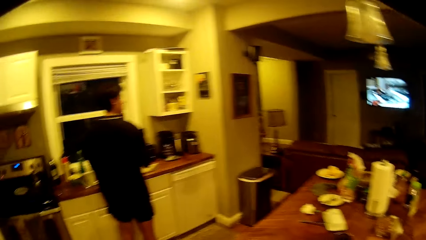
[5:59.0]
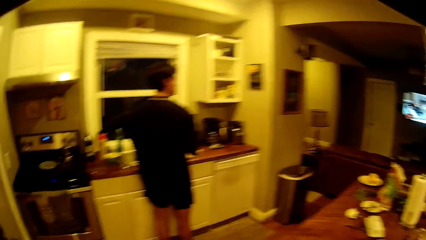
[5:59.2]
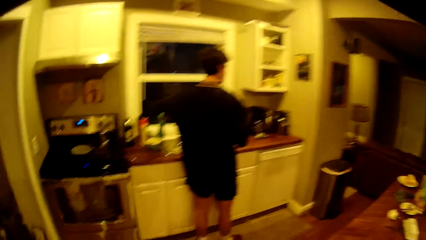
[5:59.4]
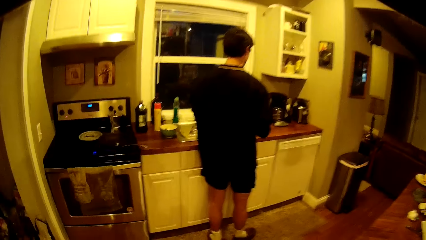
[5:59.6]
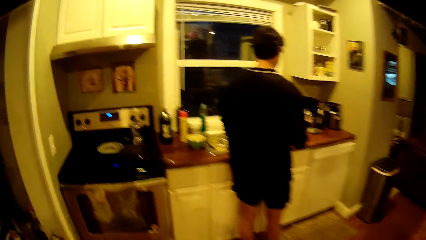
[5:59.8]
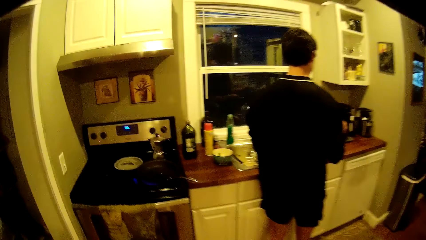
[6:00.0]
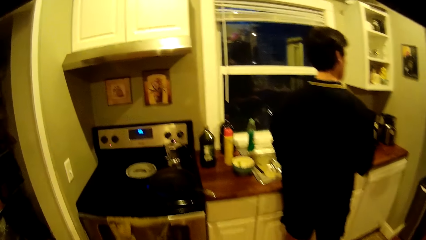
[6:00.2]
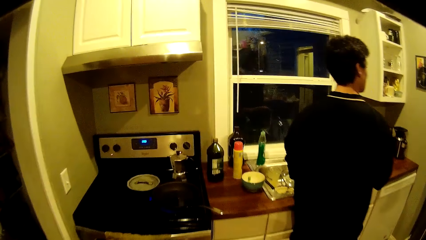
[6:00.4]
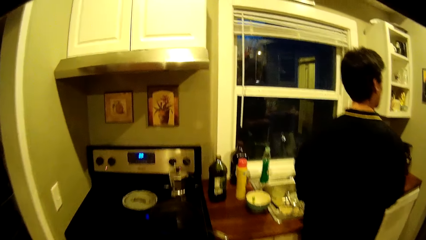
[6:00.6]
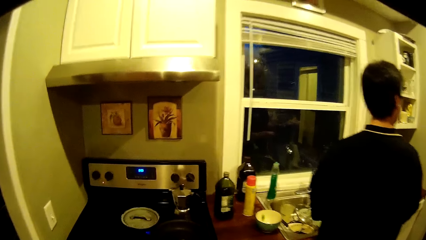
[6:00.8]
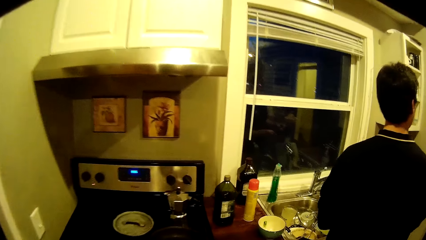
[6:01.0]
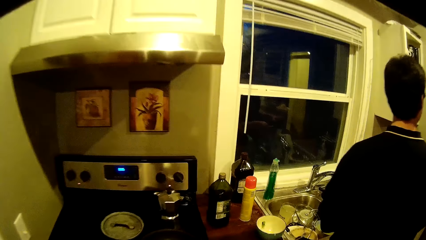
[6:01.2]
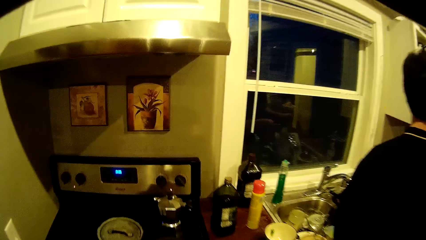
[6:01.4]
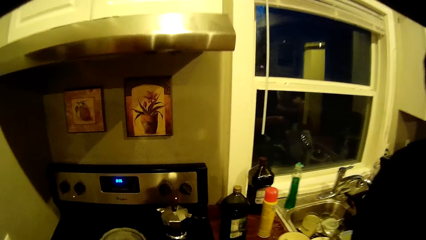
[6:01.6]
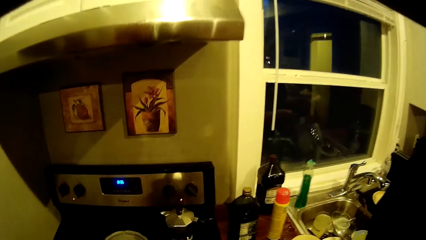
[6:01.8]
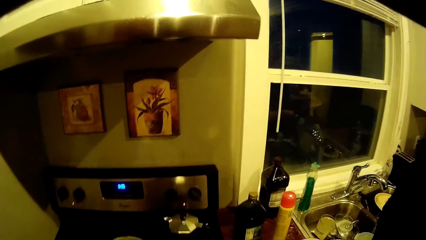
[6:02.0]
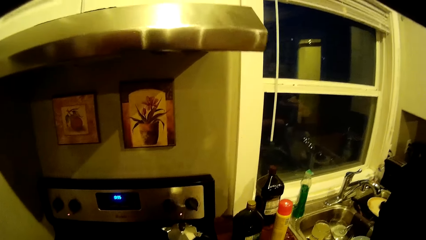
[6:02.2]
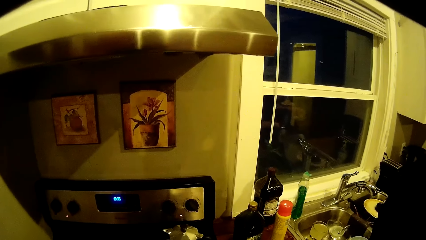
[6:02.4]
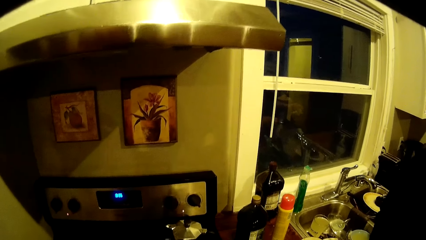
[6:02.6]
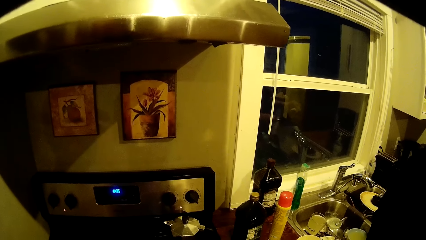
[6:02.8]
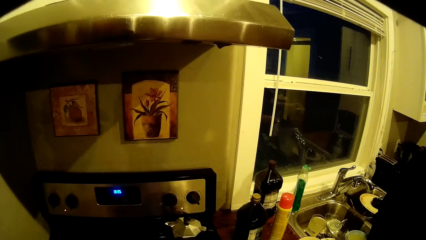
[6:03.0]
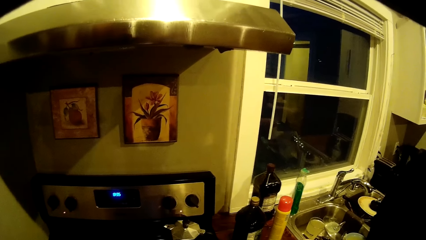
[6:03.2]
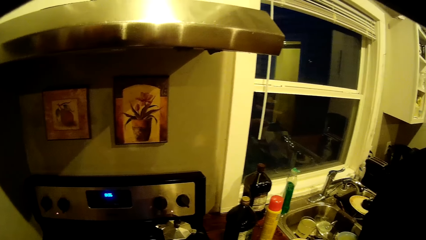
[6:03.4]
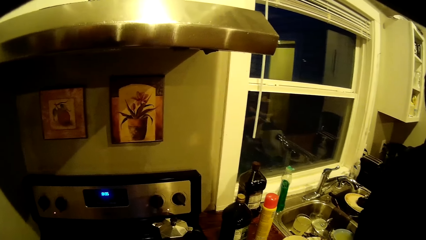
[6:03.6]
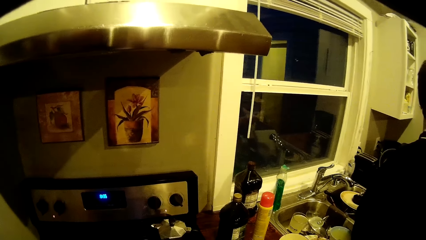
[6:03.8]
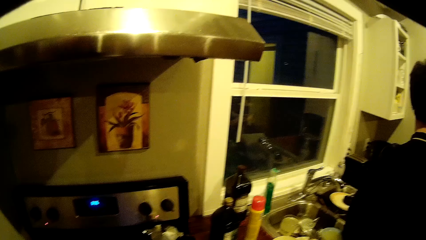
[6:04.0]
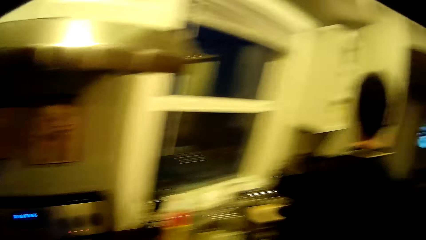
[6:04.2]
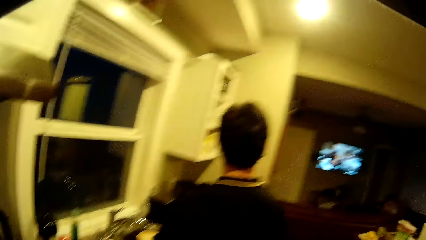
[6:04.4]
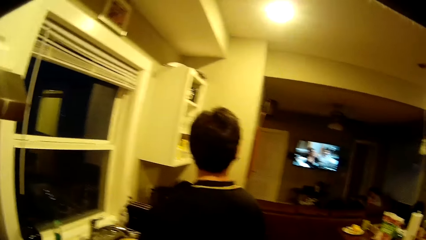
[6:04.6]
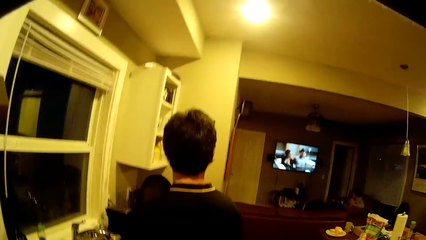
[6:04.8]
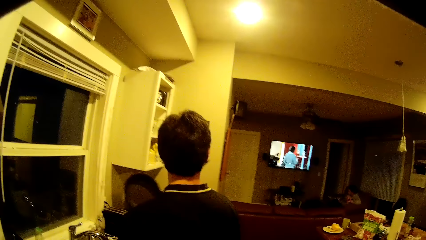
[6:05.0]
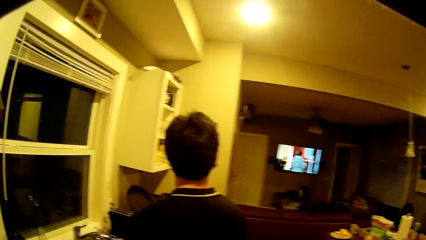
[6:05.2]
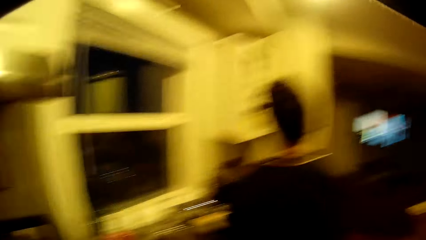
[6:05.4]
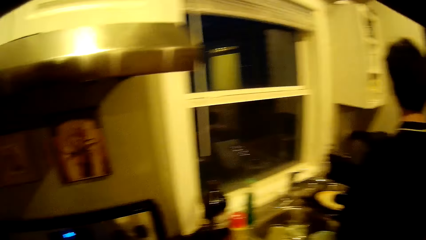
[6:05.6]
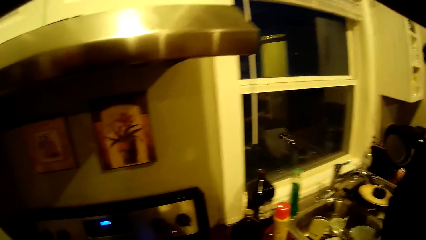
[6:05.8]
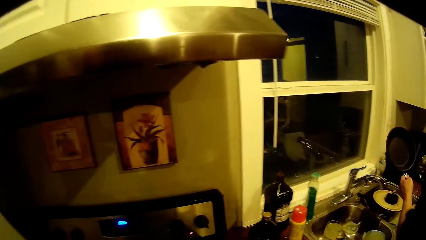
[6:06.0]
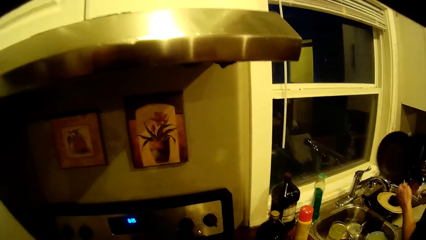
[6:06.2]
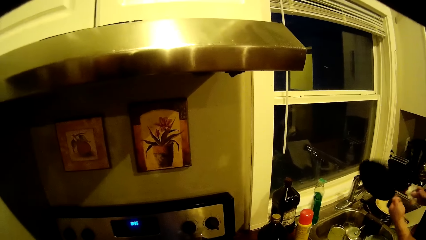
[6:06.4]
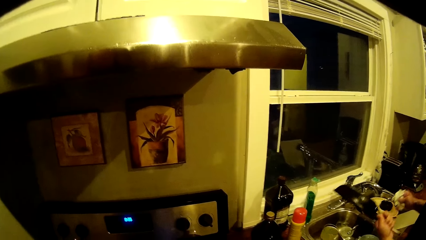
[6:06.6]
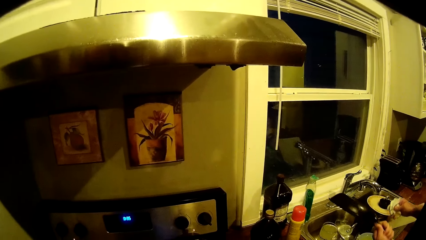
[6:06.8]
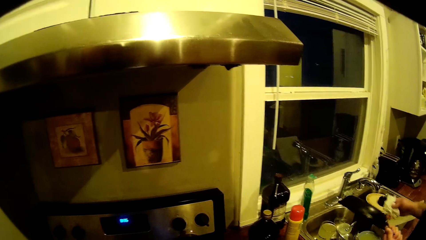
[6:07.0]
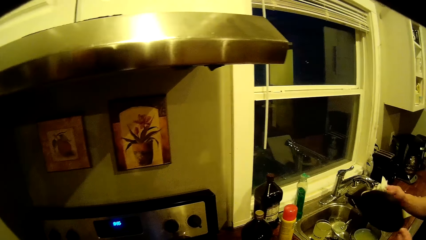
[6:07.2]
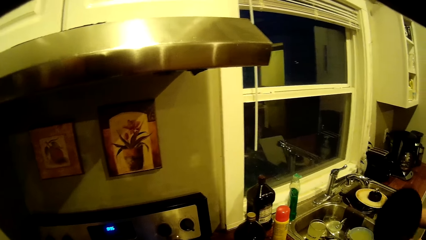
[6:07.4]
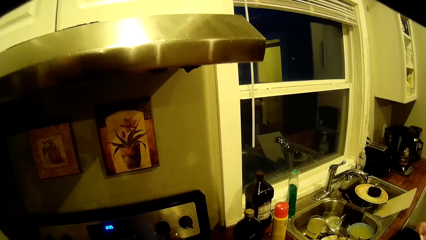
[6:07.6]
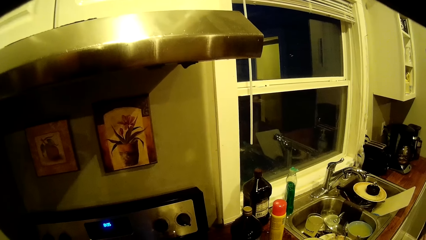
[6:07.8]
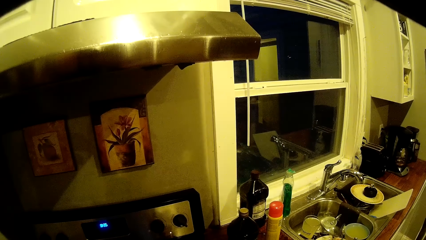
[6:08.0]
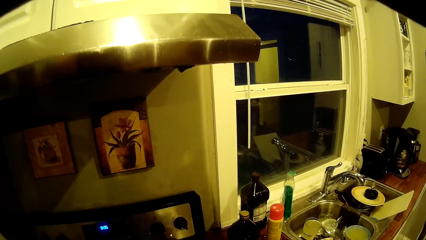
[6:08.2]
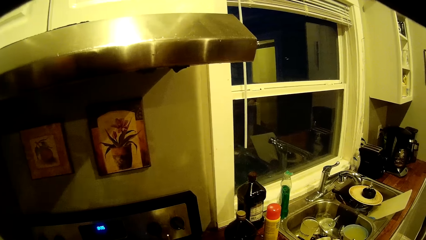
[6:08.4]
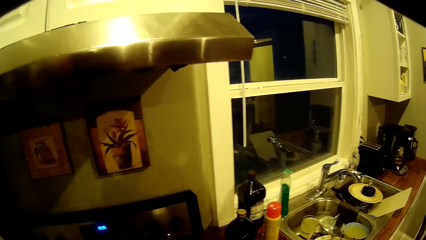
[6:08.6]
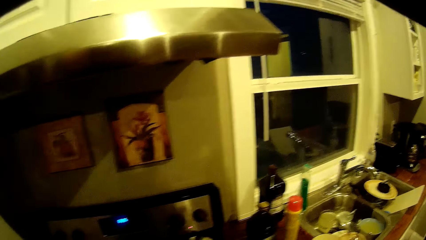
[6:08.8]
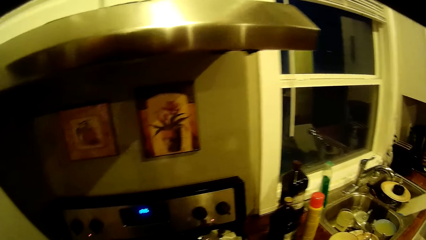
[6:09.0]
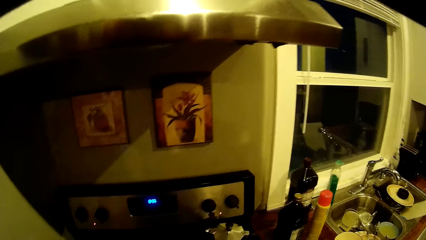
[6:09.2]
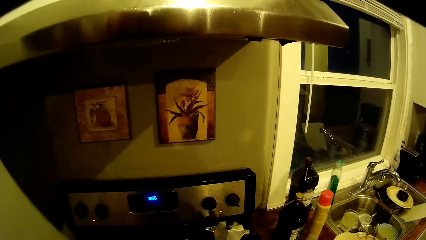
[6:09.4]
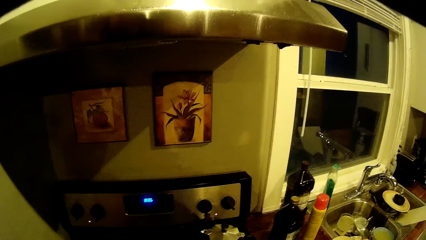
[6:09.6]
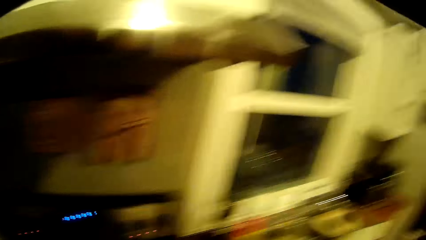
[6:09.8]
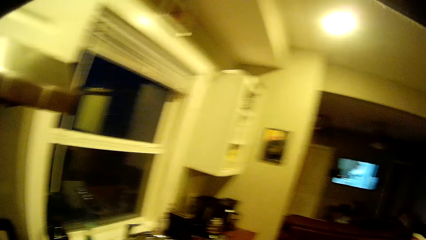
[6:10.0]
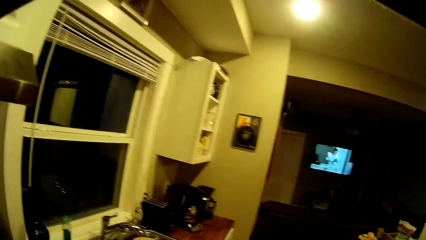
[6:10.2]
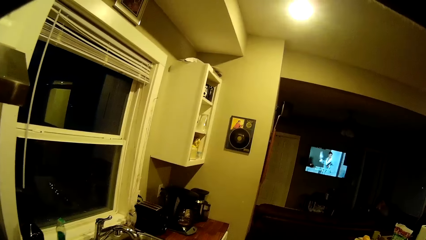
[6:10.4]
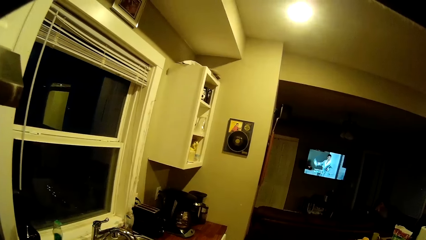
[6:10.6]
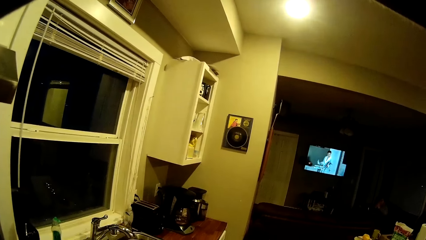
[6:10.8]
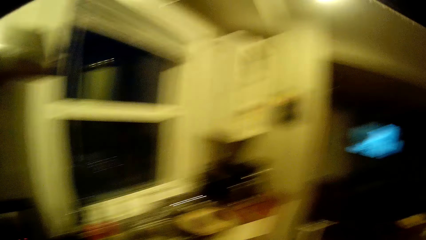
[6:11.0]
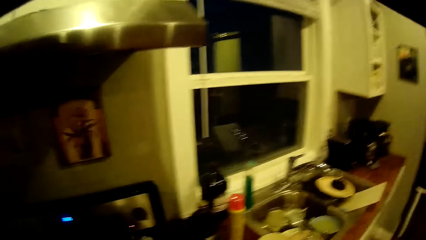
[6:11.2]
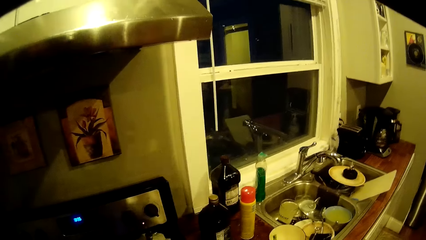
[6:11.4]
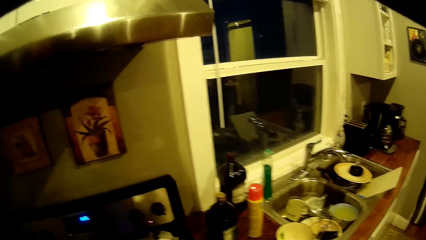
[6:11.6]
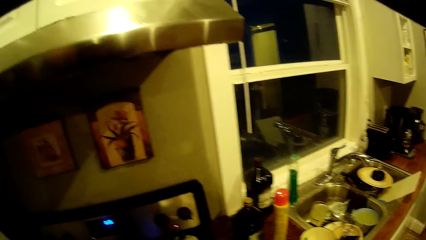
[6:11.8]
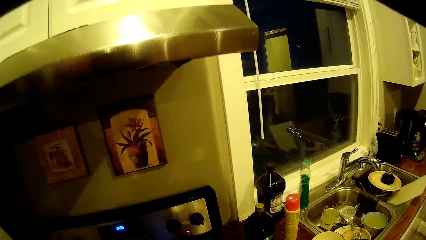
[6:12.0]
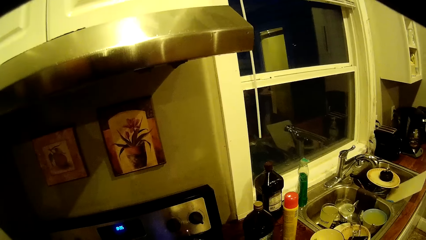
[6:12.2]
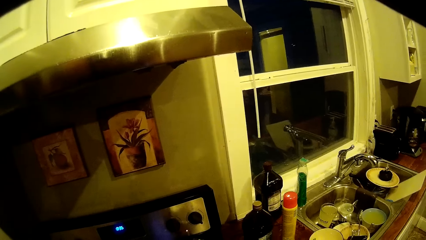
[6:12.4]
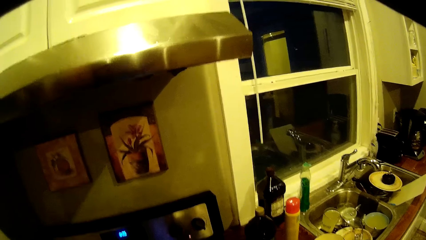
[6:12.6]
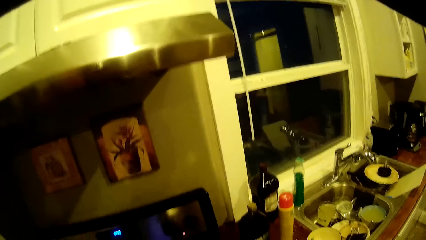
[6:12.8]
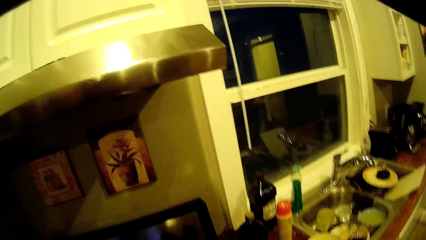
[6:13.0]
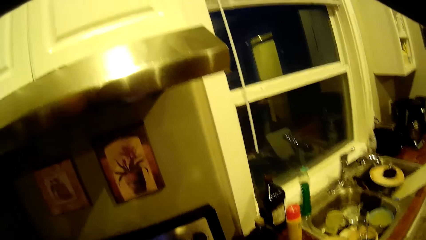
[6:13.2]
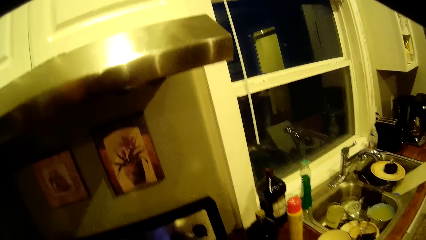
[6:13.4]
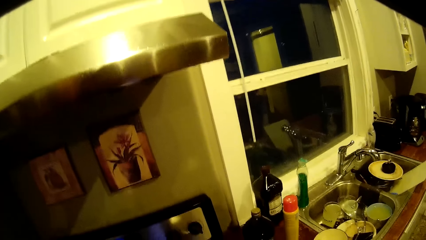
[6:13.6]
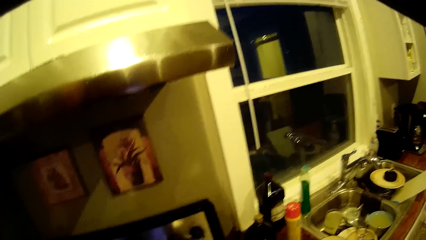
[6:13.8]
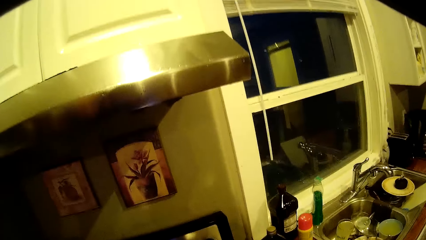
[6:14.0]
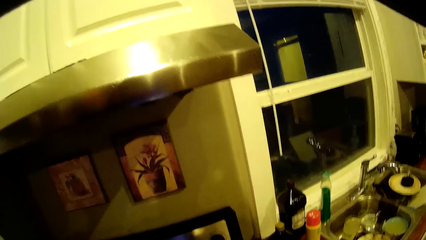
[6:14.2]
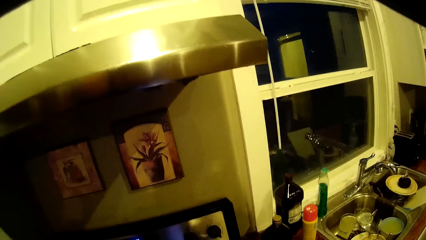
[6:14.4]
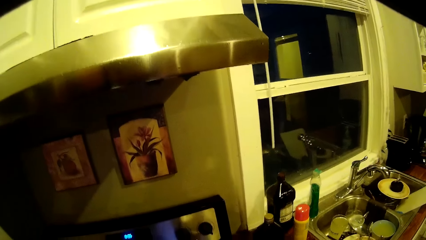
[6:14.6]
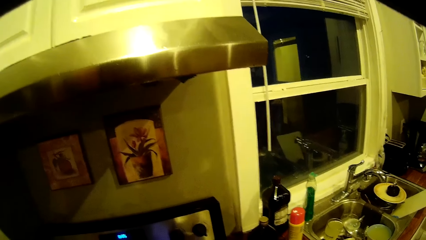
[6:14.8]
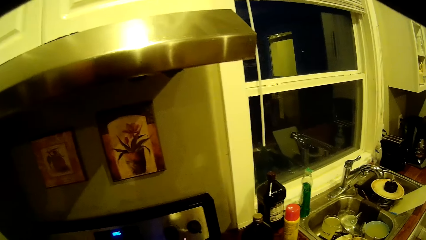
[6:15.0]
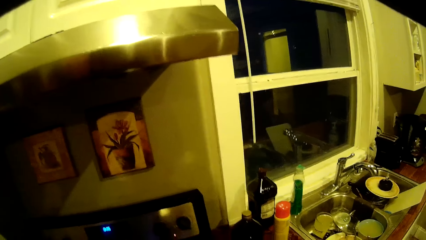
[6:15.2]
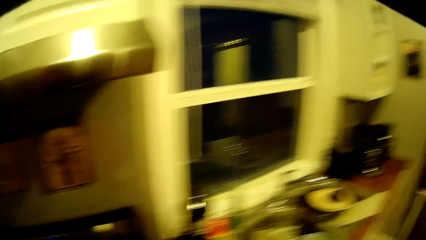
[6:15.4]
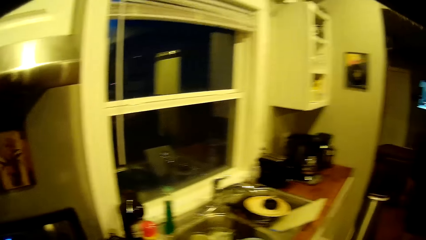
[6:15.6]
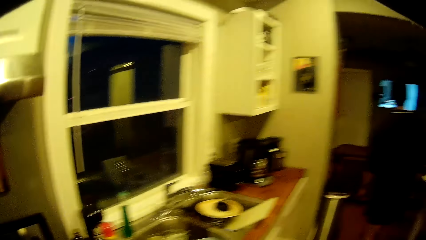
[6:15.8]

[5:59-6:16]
The camera wearer moves around the house. The man wipes a pan with the piece of kitchen roll in his right hand.
